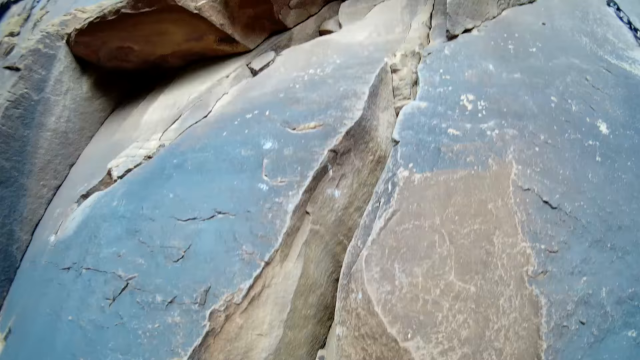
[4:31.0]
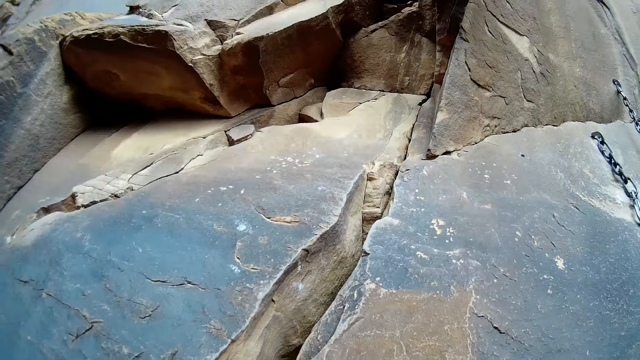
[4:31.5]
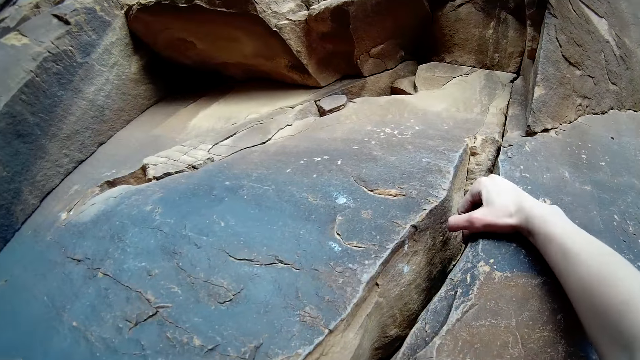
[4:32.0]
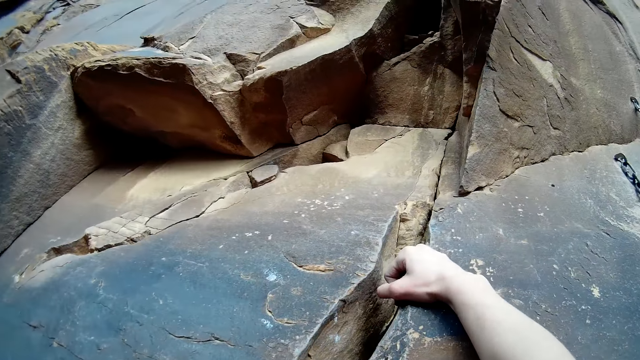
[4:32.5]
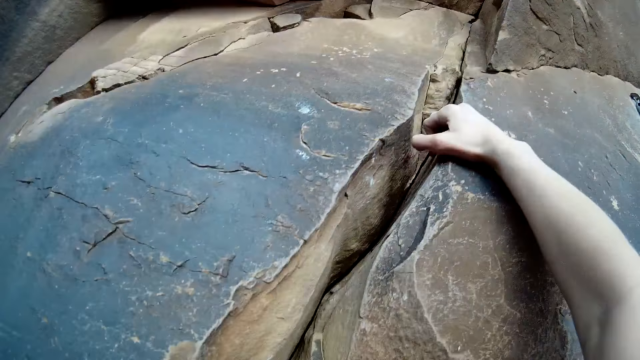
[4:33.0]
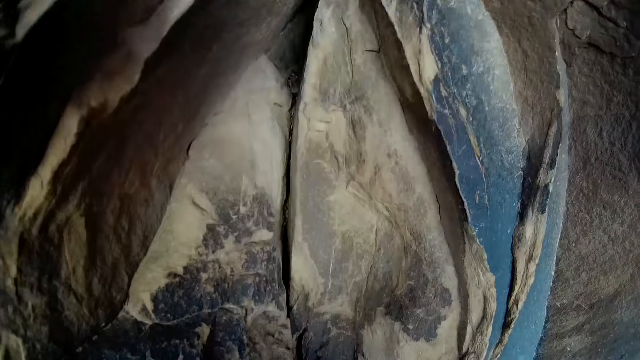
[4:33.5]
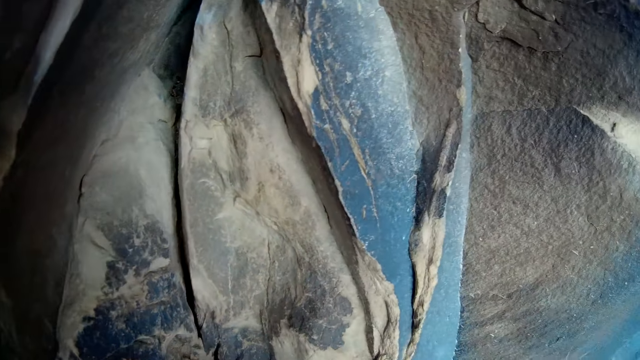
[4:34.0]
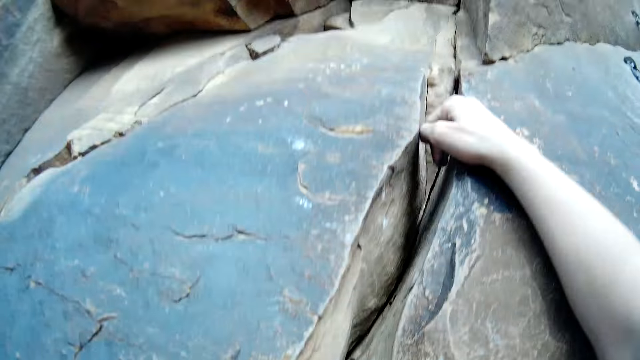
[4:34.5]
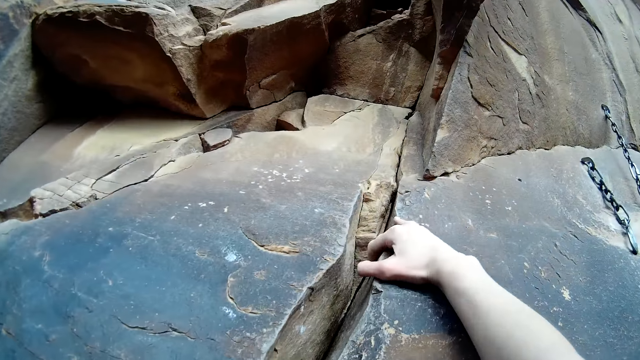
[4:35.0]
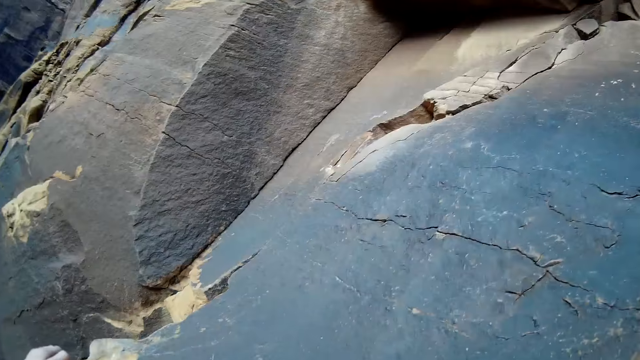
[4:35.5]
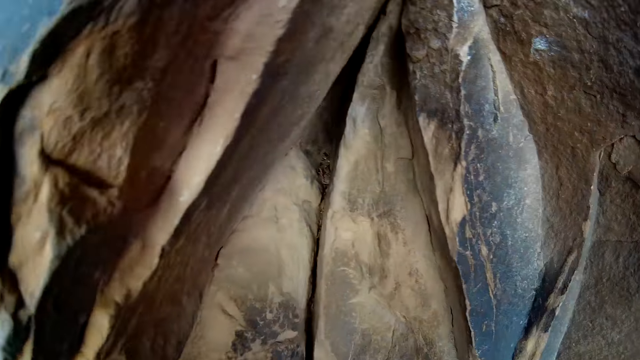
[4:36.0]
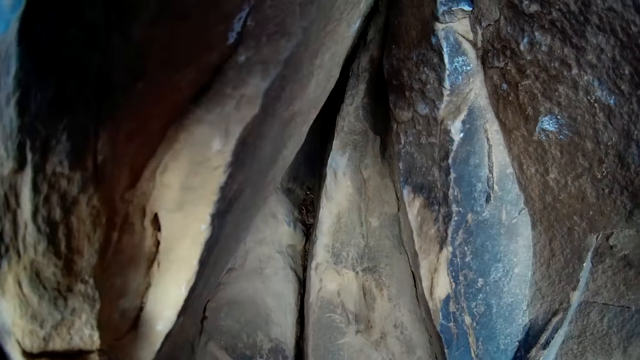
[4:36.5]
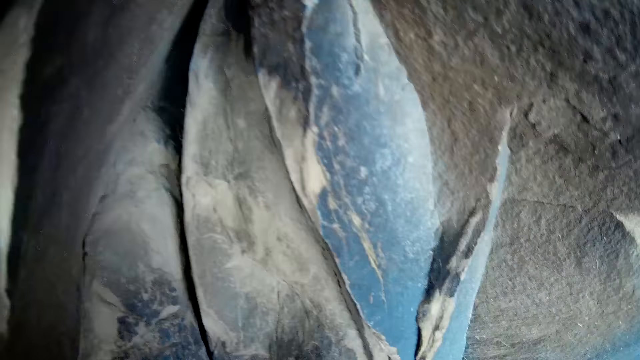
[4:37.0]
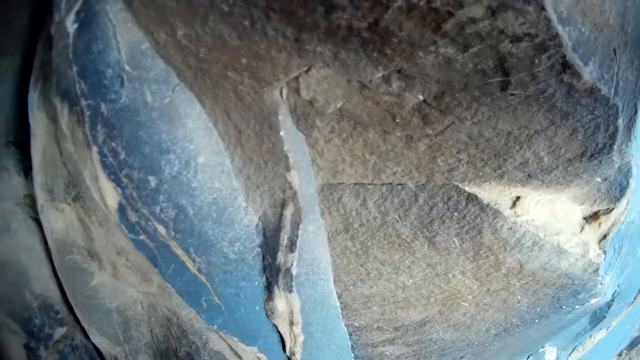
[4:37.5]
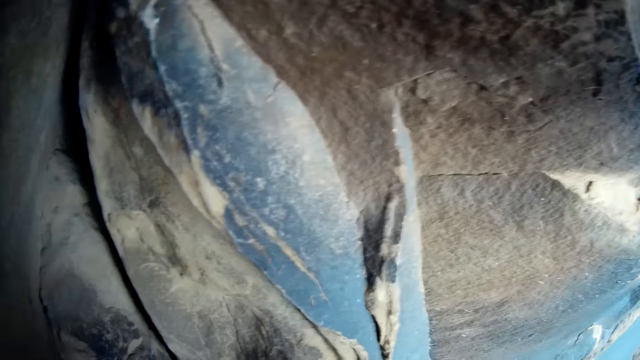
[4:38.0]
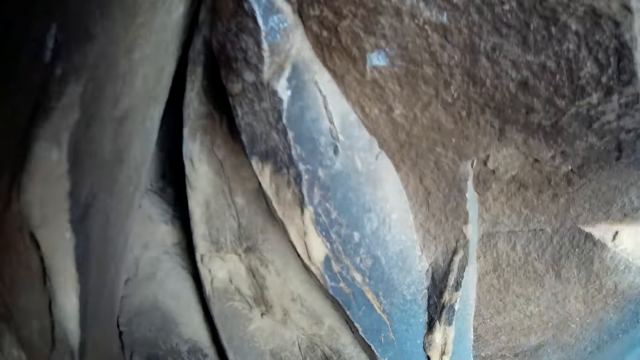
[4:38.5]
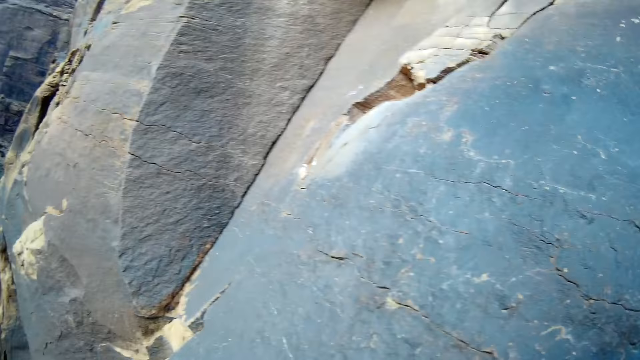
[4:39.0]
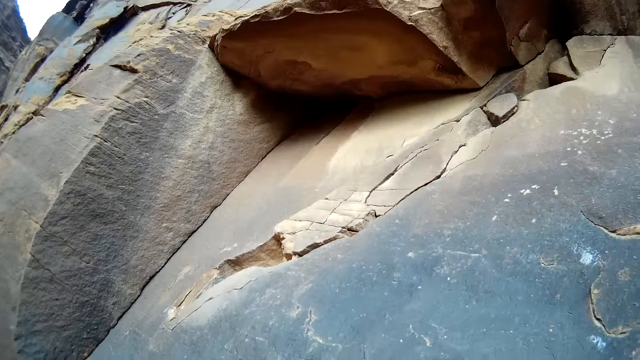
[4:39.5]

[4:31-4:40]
The camera wearer holds the mountain rock.

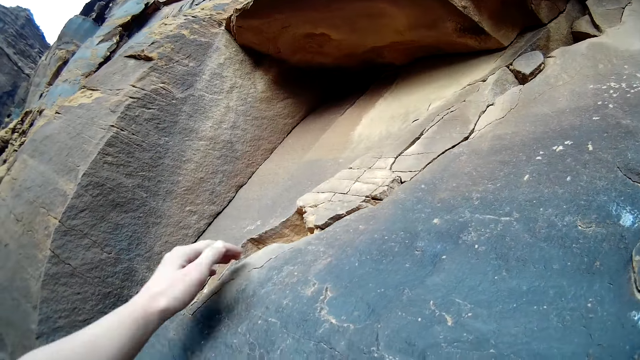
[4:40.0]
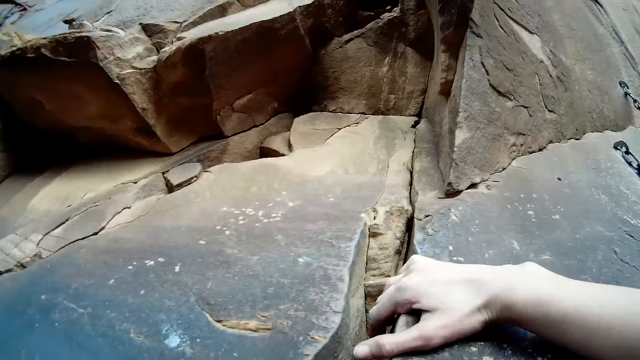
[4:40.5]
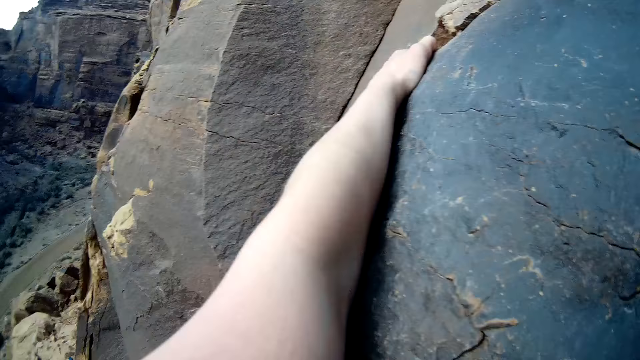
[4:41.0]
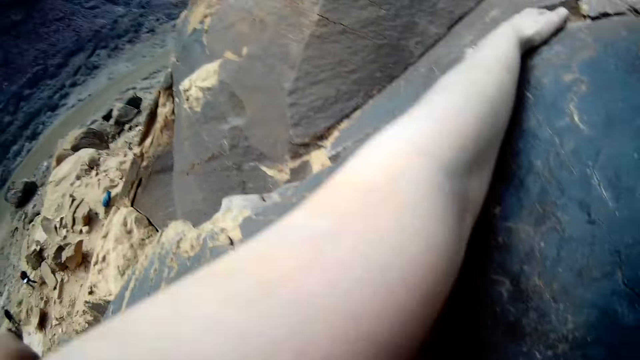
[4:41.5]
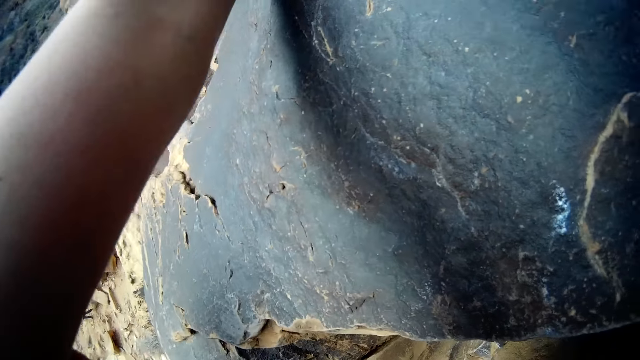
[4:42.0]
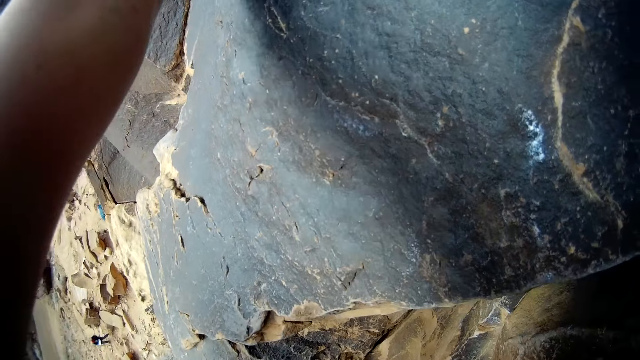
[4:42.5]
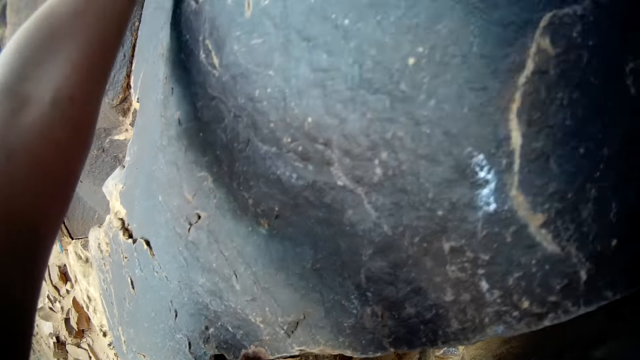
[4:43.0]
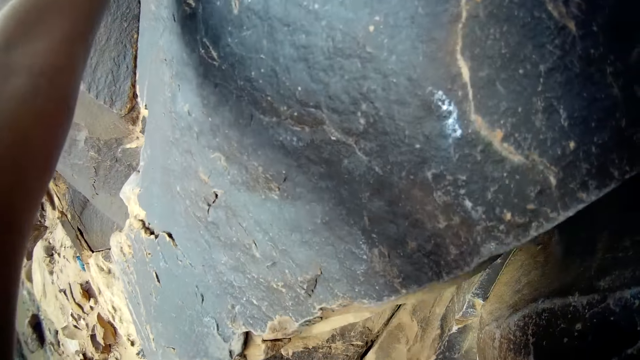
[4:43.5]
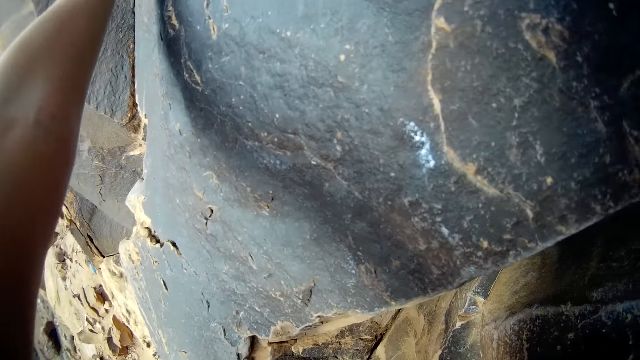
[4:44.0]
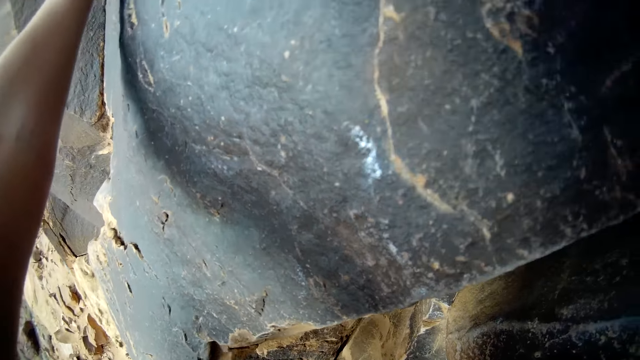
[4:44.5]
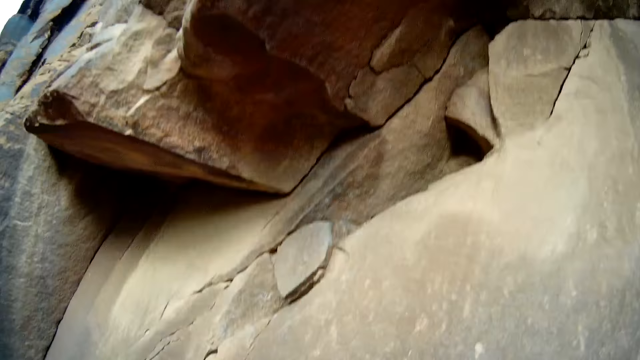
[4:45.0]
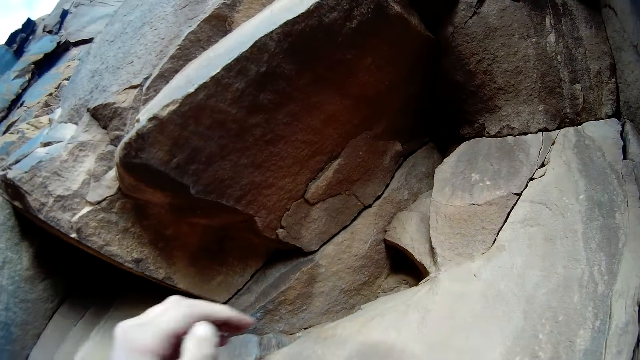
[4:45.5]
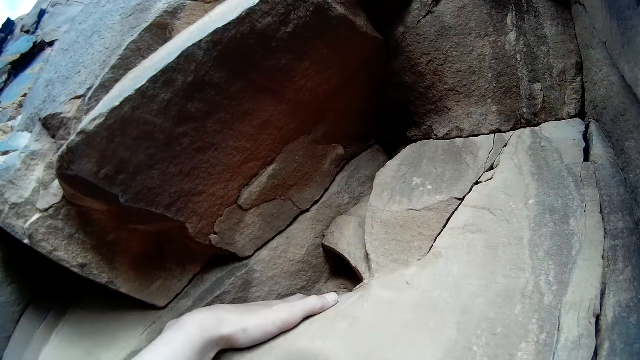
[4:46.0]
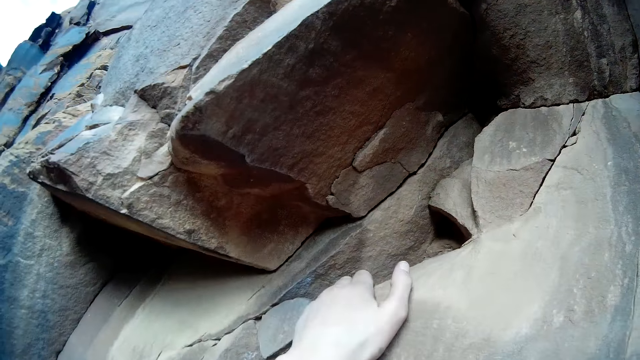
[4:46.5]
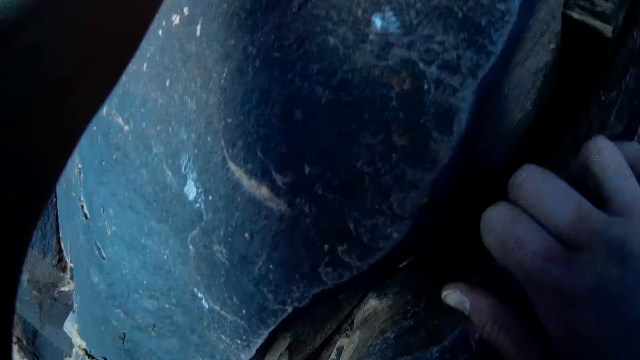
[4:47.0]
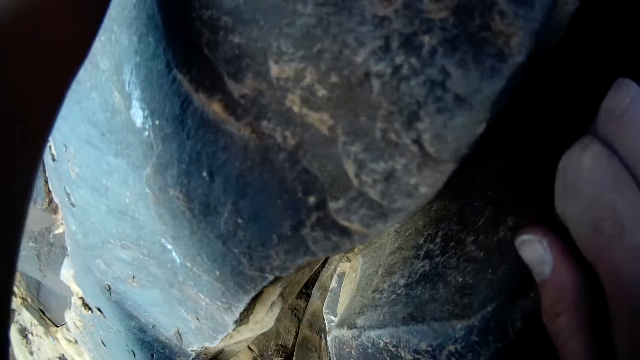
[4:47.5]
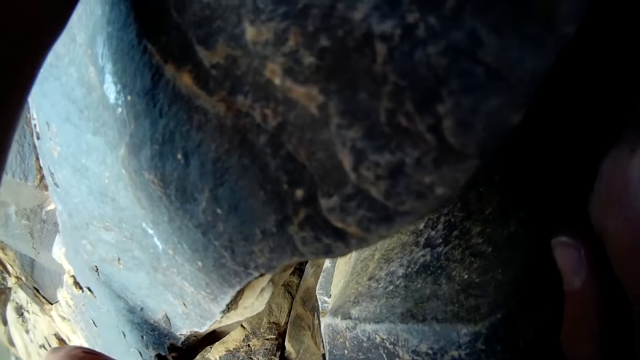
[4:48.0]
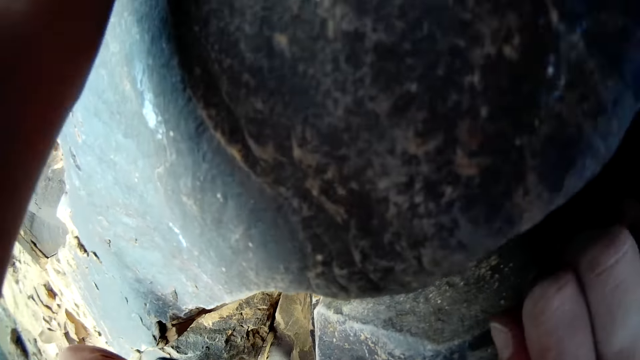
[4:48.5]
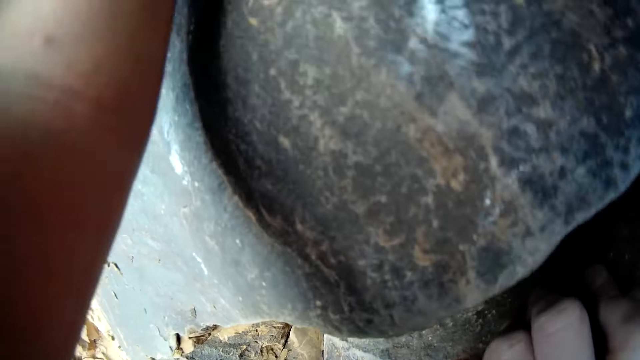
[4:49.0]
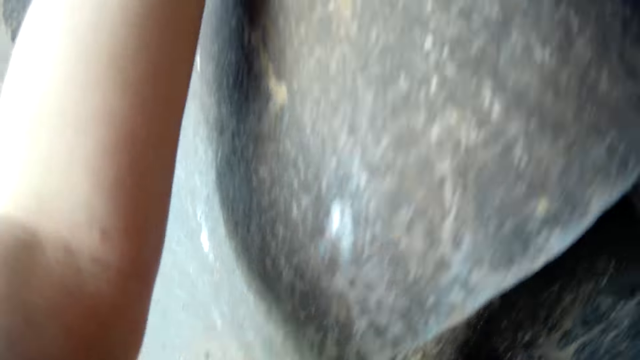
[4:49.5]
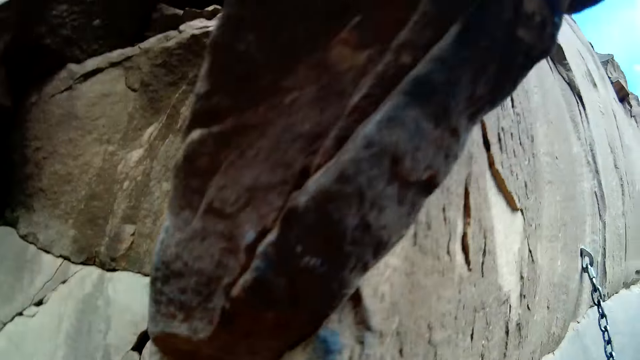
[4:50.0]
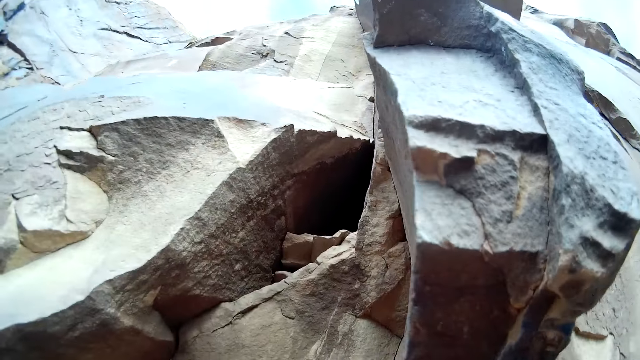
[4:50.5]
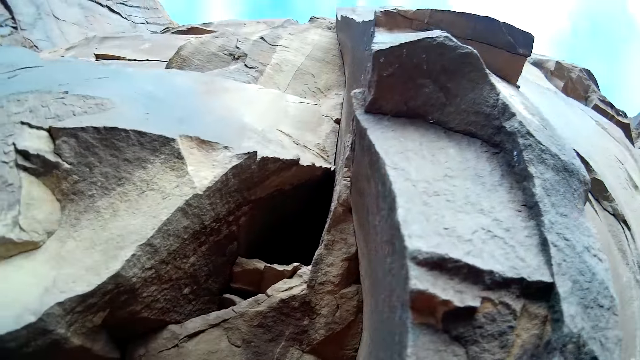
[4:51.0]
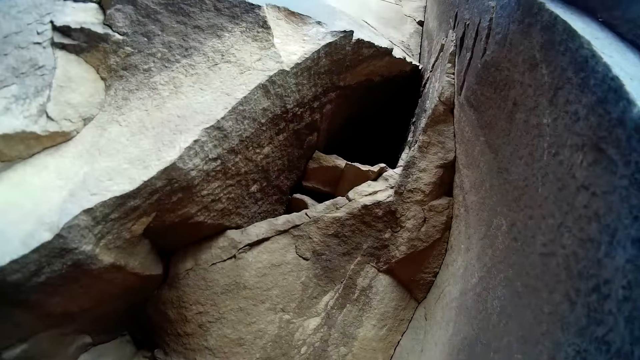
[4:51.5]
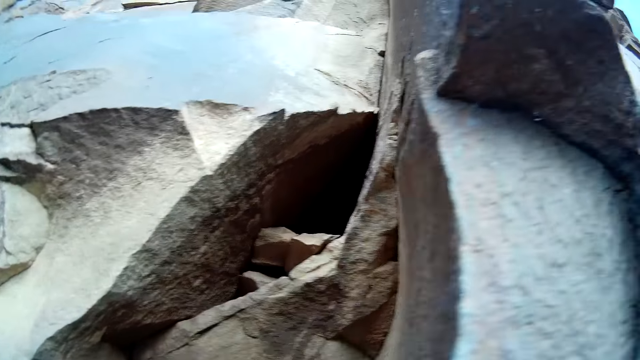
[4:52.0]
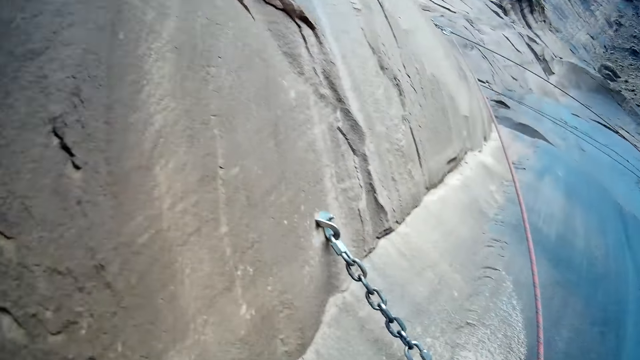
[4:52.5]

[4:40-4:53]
The camera wearer stretches his left arm. He holds the rock.
